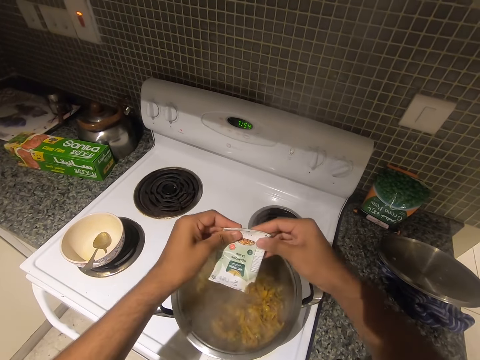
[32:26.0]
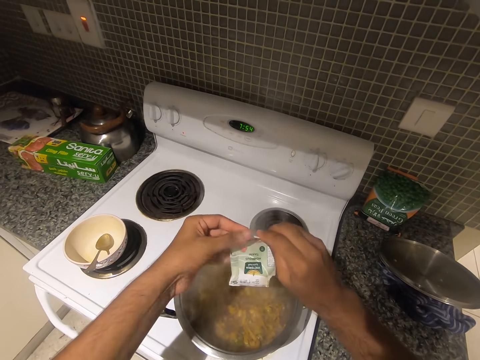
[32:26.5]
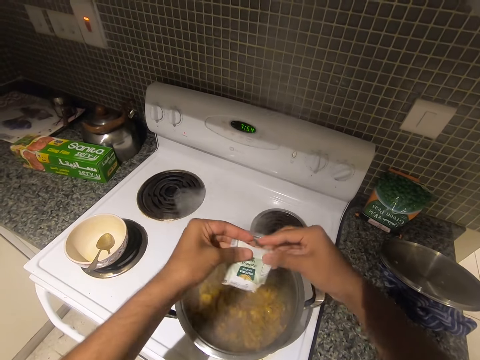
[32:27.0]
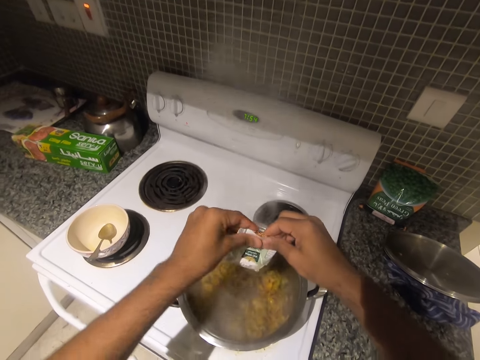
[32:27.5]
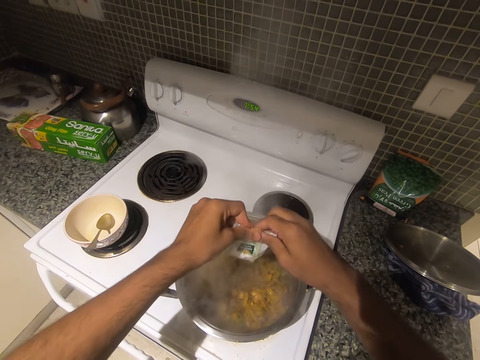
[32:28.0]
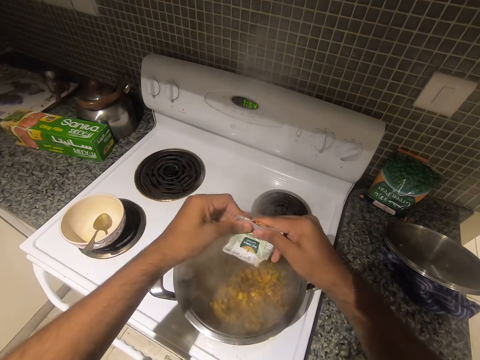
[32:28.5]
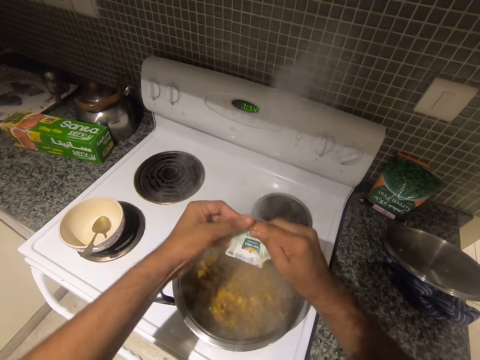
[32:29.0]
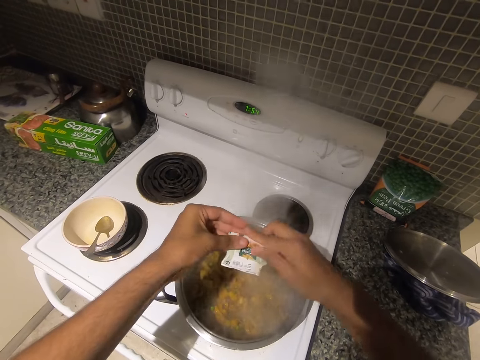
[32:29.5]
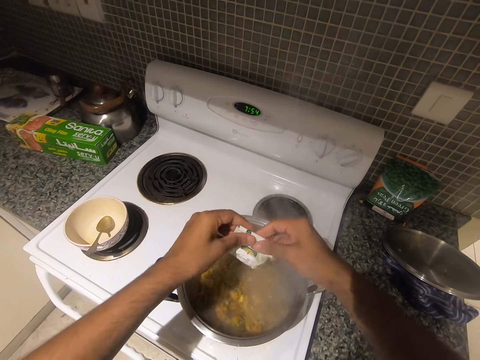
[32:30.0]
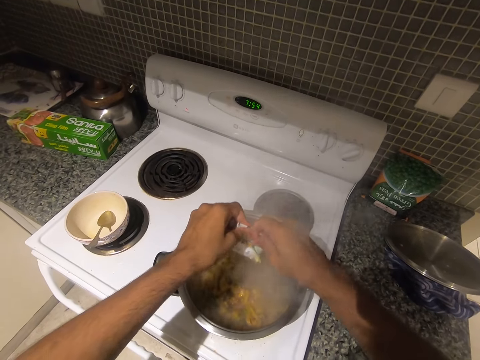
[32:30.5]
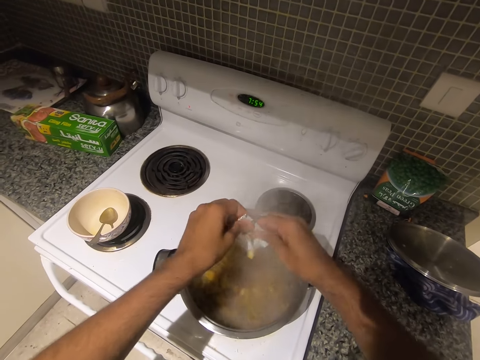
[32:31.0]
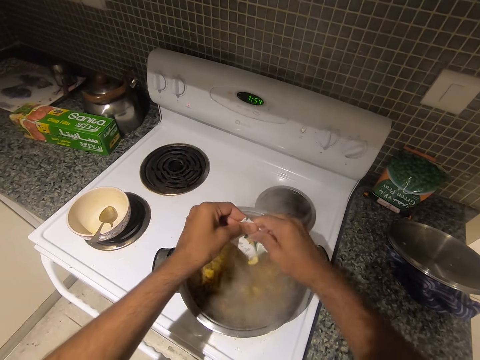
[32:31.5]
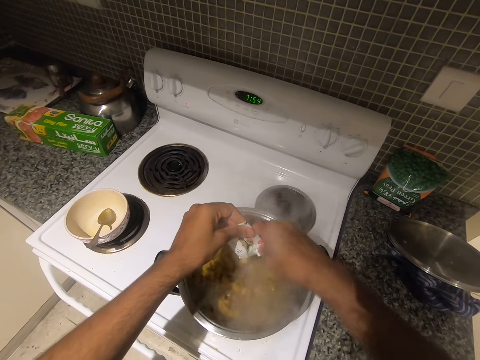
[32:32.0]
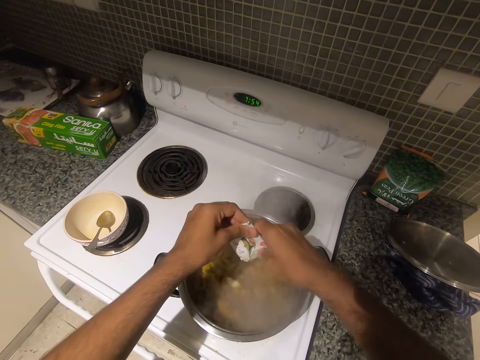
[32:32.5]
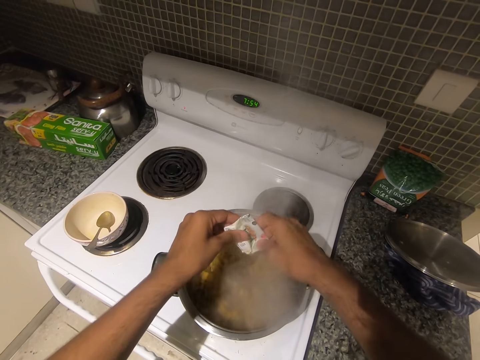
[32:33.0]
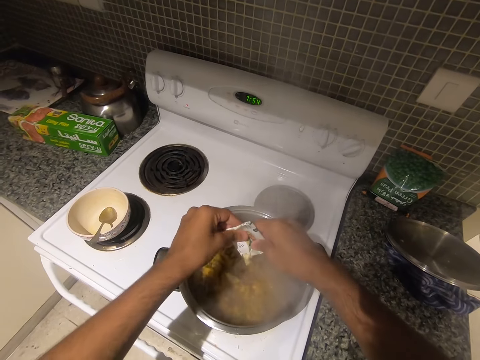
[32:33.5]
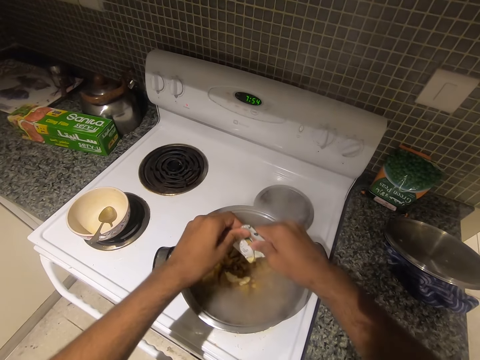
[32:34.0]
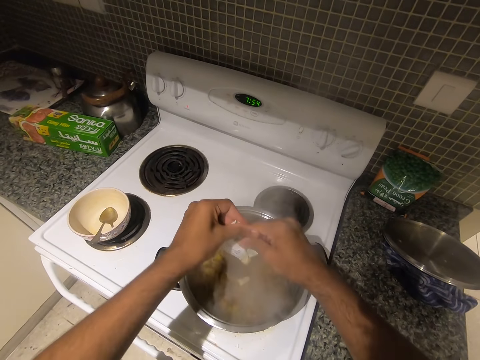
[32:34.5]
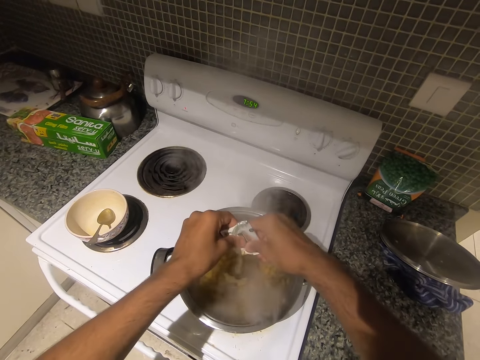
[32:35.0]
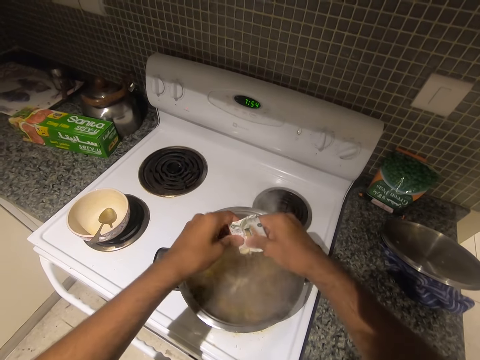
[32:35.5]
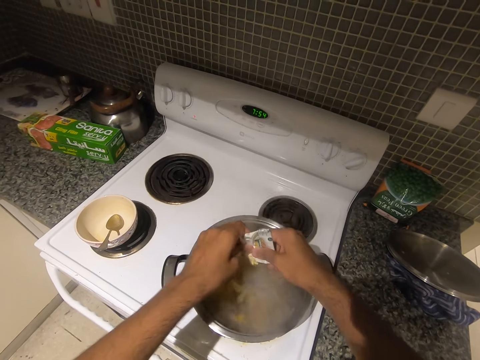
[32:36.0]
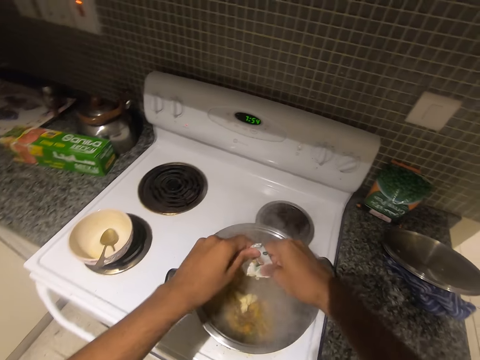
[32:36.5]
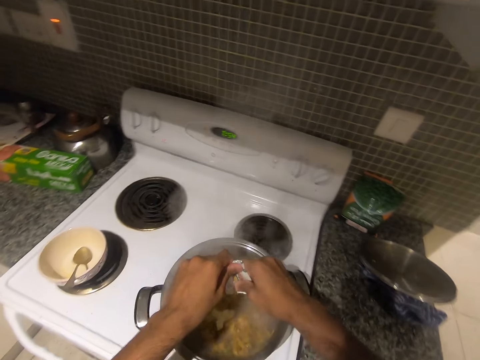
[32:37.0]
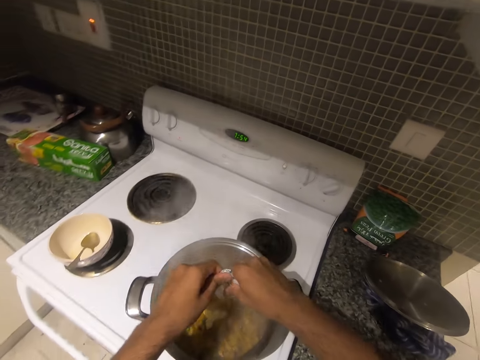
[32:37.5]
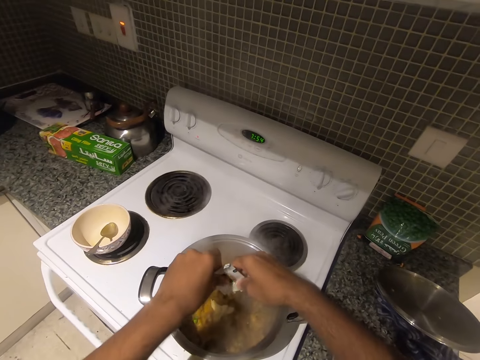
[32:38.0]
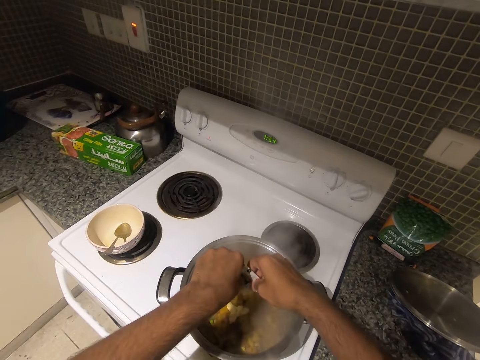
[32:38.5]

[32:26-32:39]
The camera wearer puts the spice in the food.

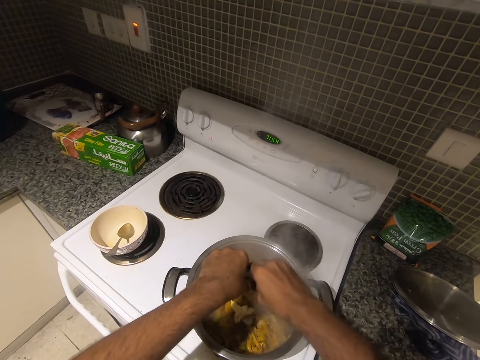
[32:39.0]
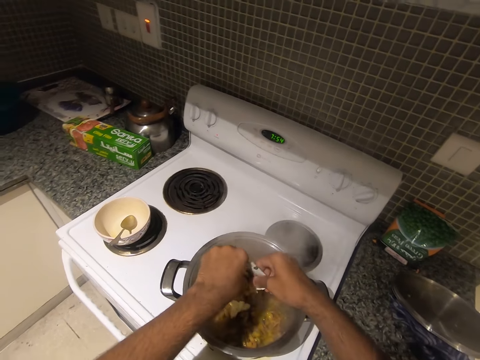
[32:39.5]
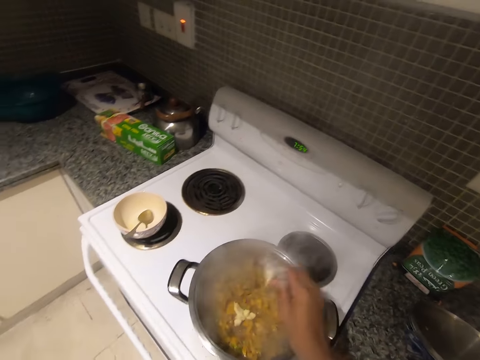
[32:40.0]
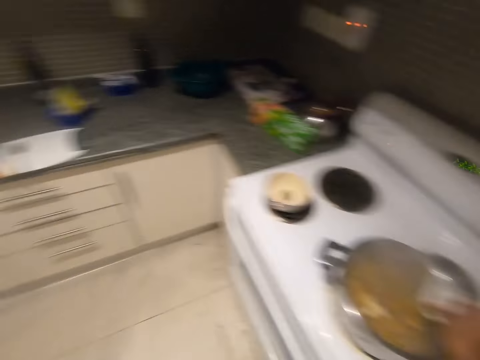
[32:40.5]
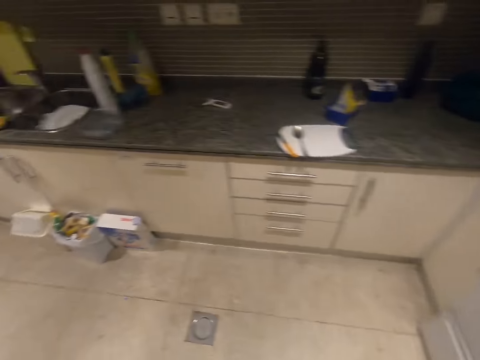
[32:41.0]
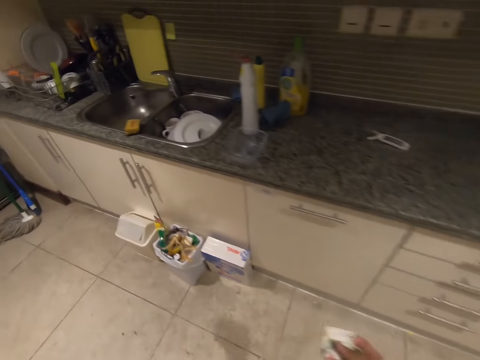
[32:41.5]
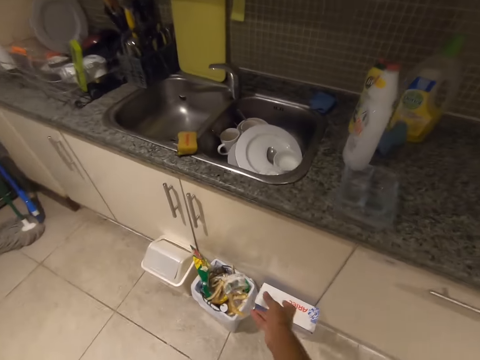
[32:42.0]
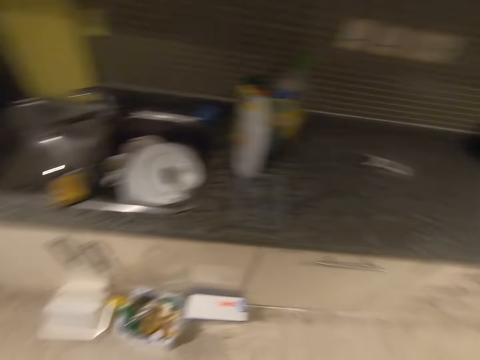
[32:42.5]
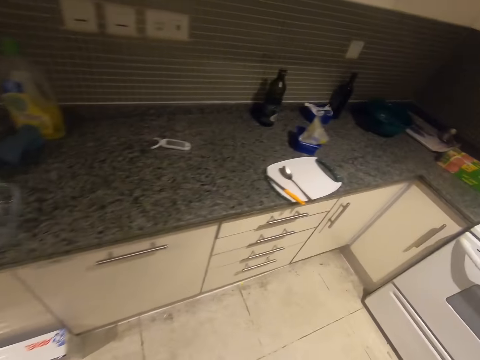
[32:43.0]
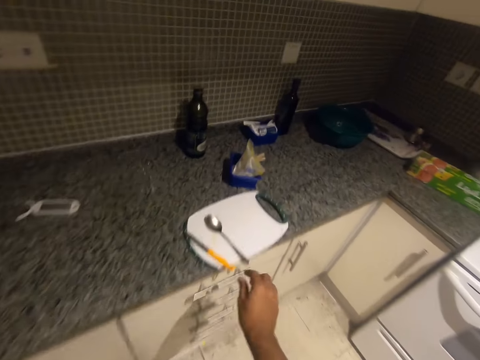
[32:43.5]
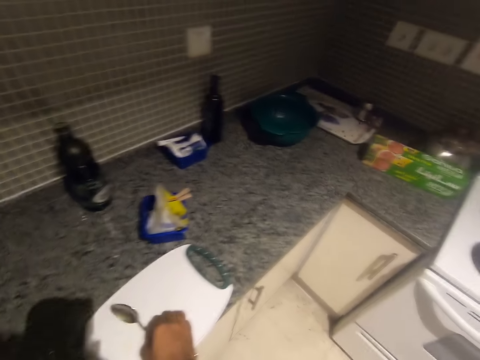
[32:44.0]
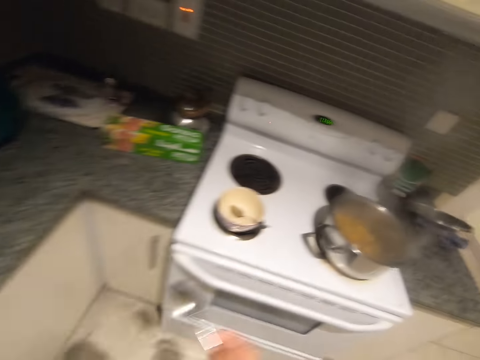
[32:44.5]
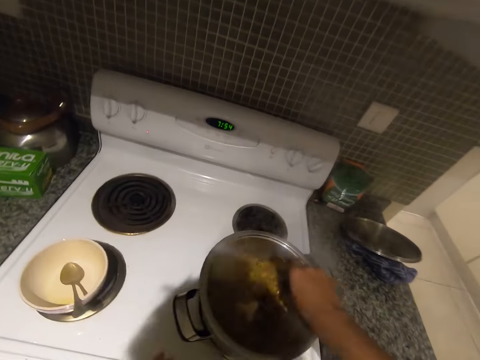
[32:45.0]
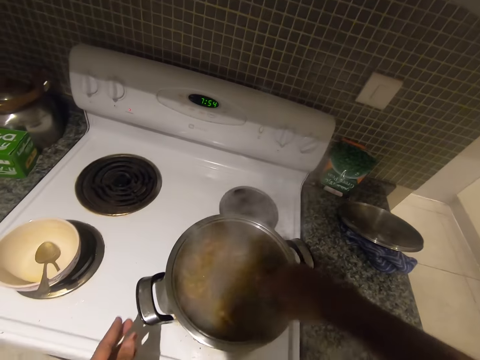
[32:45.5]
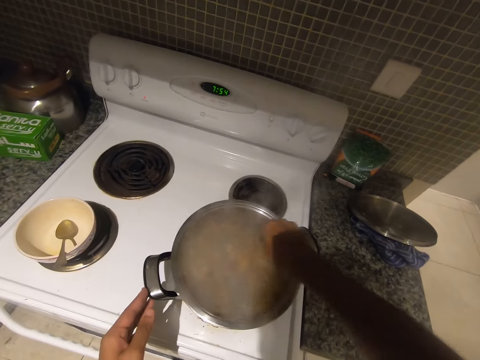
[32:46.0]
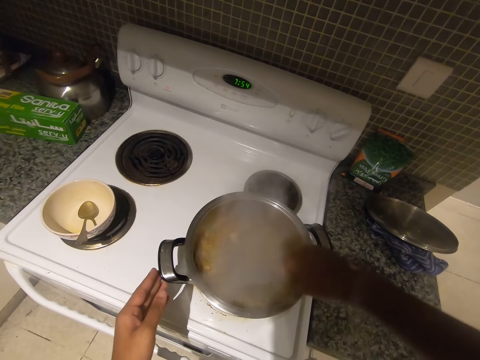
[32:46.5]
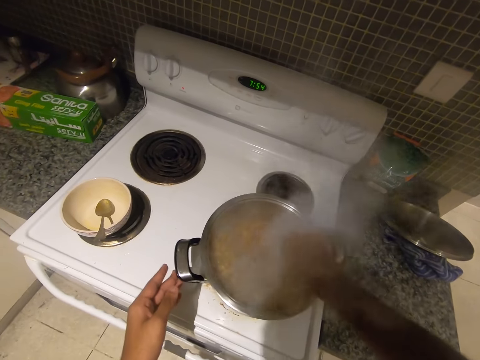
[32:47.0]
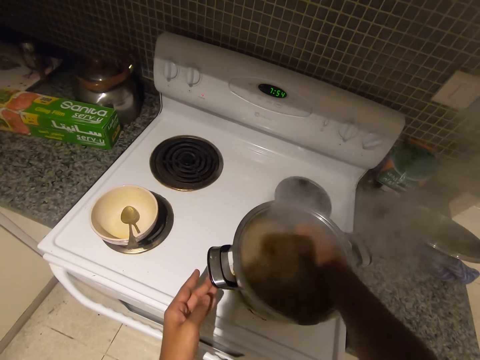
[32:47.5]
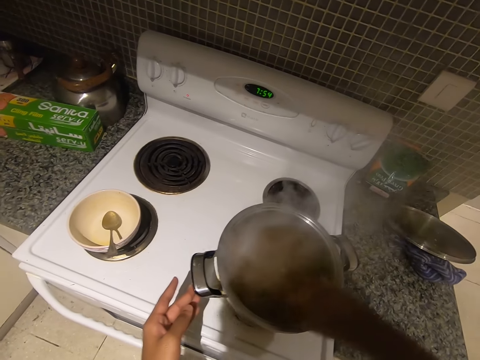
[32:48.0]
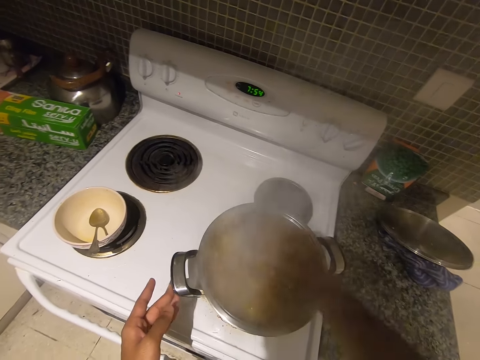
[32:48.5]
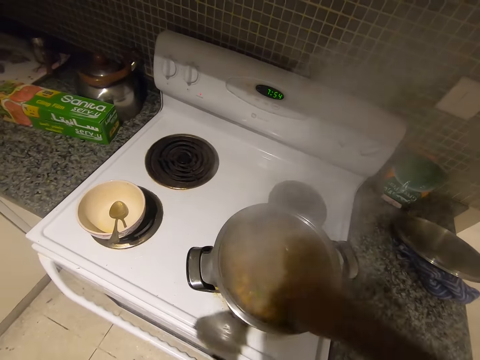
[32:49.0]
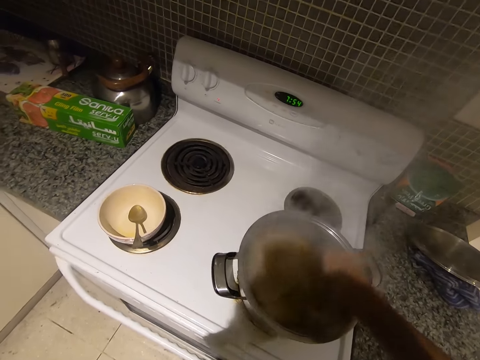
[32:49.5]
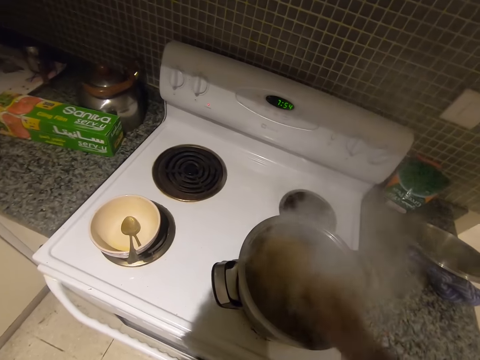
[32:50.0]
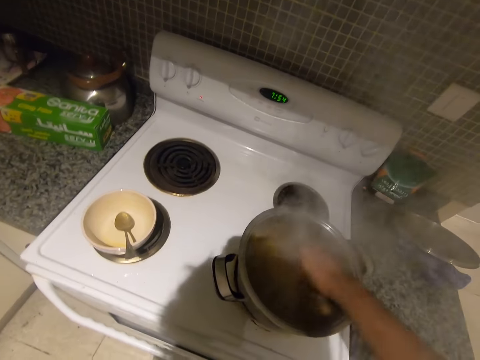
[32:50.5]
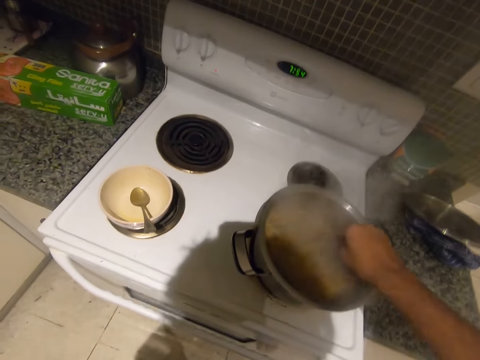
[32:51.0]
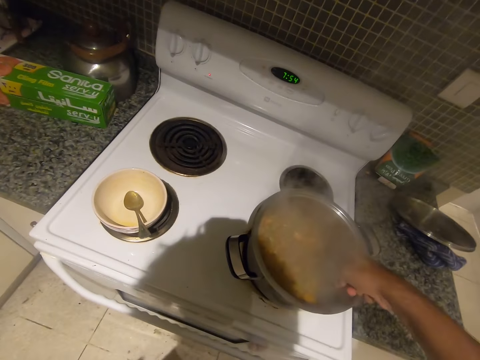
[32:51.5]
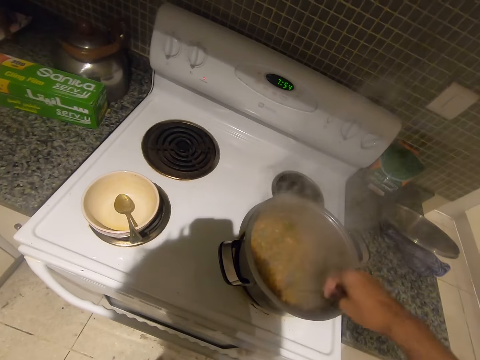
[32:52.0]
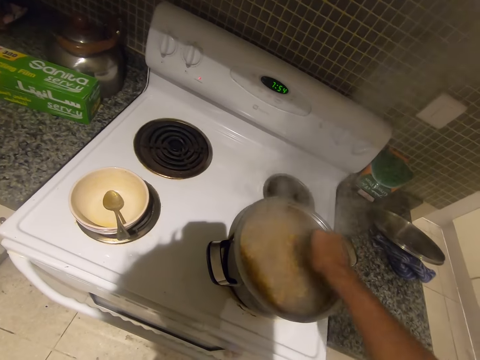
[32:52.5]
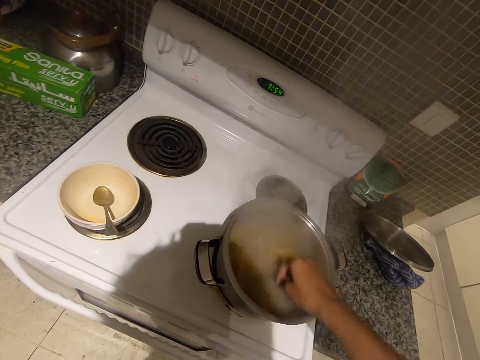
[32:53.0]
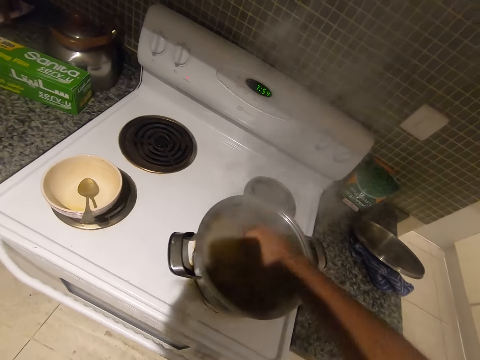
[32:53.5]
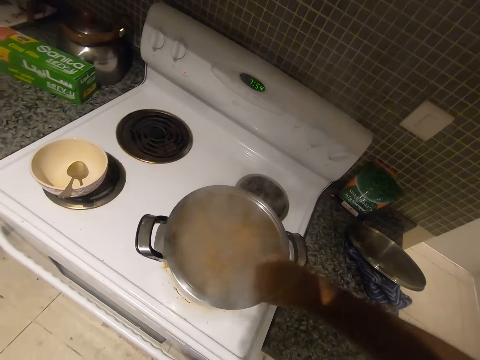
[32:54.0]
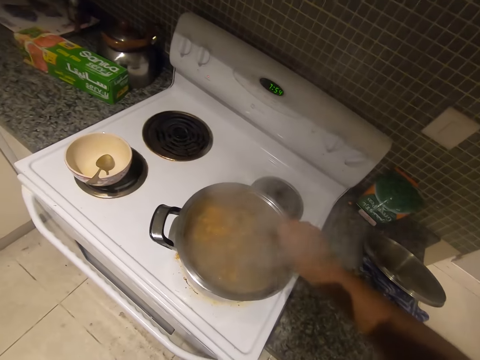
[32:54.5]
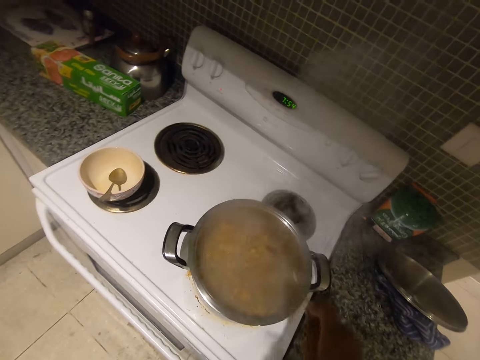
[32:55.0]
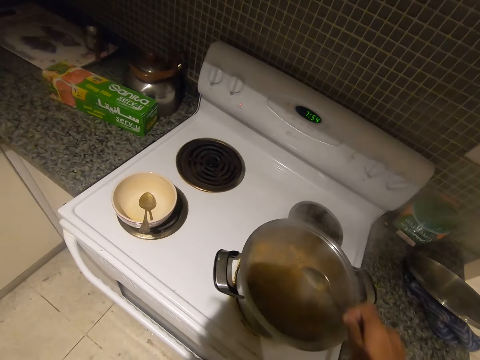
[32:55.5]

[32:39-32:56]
The camera wearer throws the ginger-garlic paste sachet into the recycle bucket with his right hand. He picks up a spoon from a tray on the kitchen's cabinet with his right hand. He stirs the food with the spoon on his right hand.
